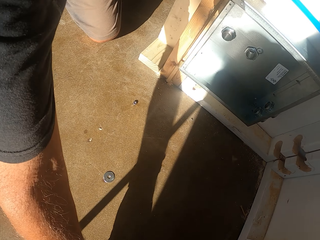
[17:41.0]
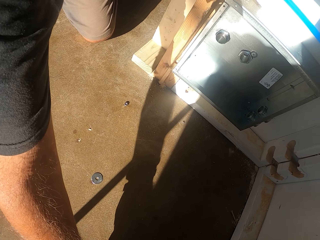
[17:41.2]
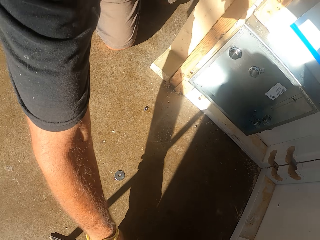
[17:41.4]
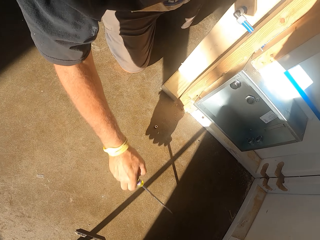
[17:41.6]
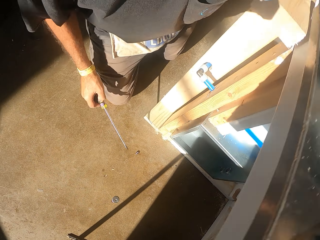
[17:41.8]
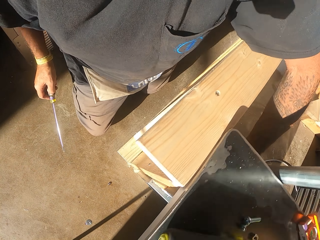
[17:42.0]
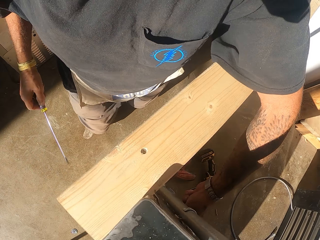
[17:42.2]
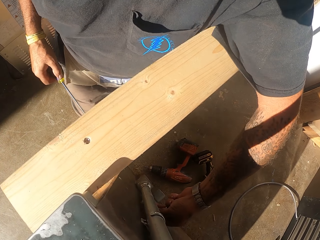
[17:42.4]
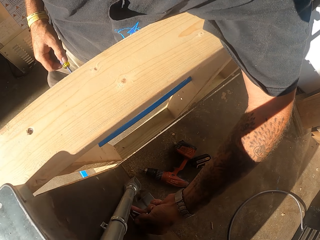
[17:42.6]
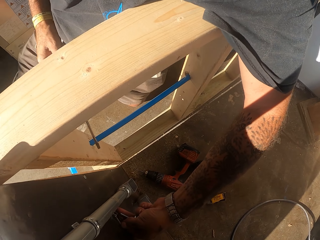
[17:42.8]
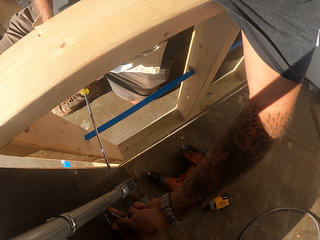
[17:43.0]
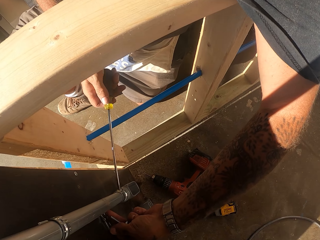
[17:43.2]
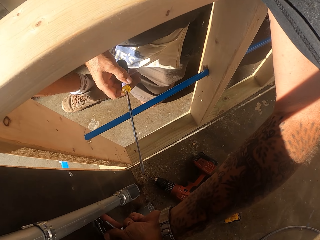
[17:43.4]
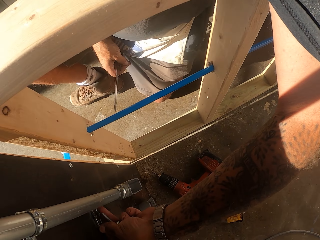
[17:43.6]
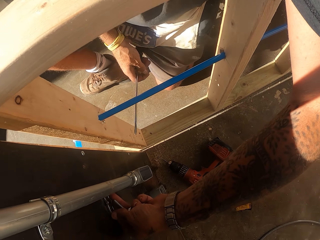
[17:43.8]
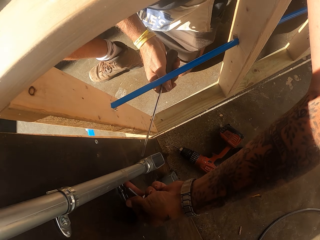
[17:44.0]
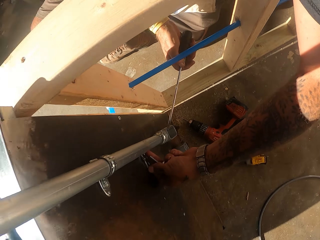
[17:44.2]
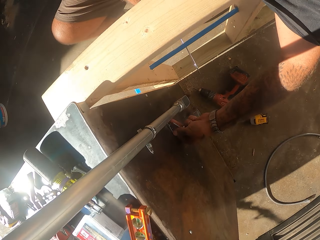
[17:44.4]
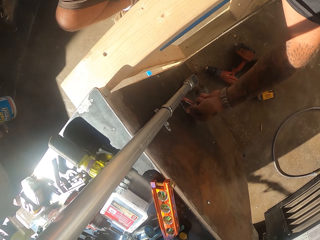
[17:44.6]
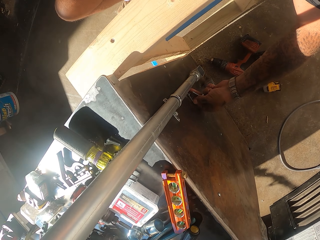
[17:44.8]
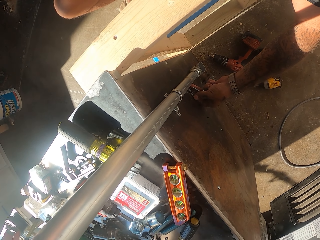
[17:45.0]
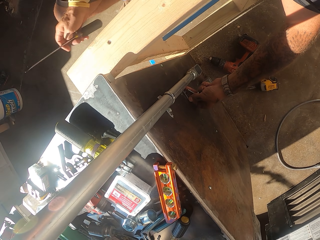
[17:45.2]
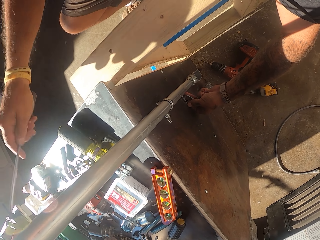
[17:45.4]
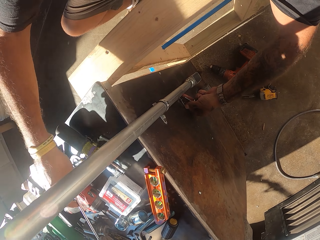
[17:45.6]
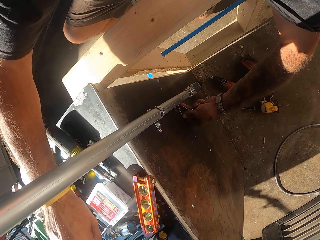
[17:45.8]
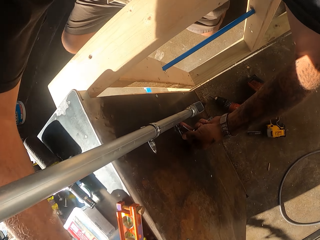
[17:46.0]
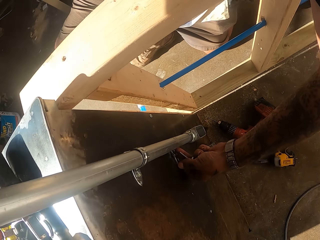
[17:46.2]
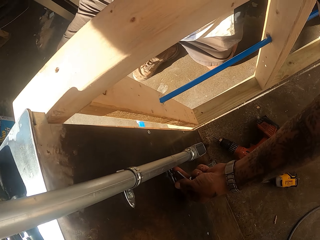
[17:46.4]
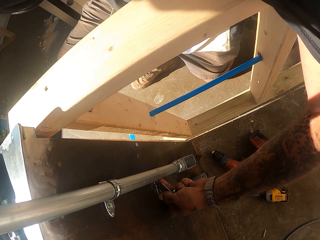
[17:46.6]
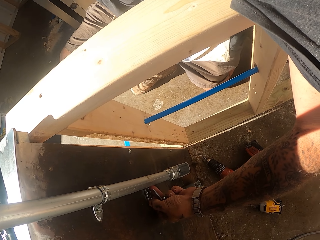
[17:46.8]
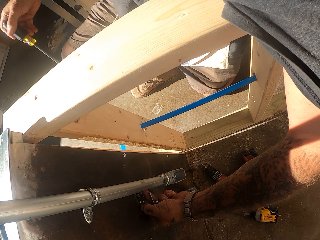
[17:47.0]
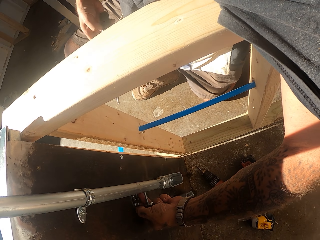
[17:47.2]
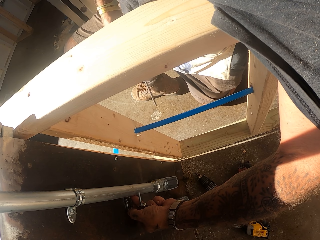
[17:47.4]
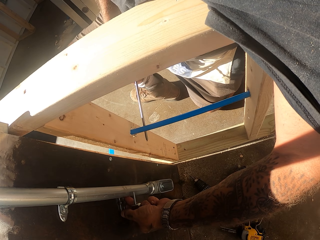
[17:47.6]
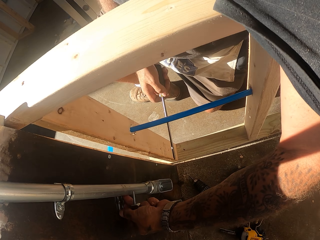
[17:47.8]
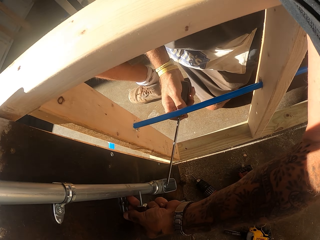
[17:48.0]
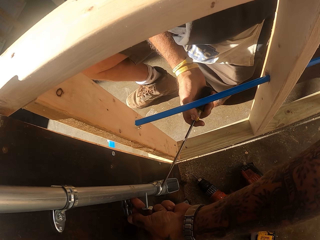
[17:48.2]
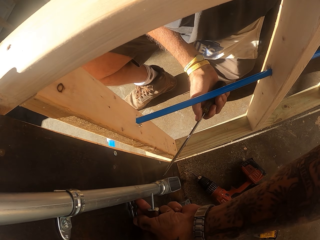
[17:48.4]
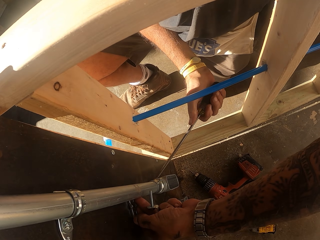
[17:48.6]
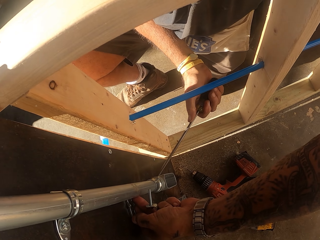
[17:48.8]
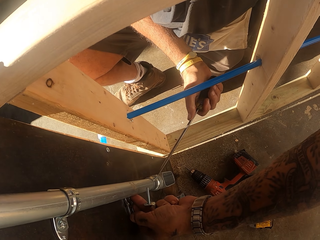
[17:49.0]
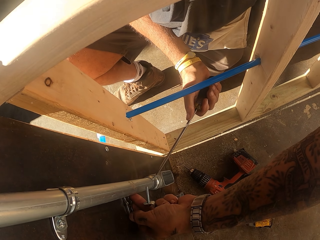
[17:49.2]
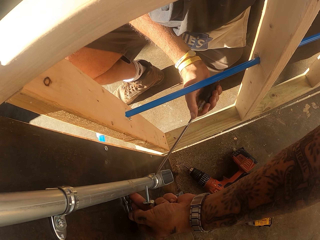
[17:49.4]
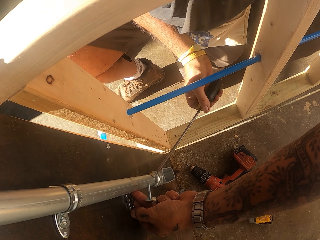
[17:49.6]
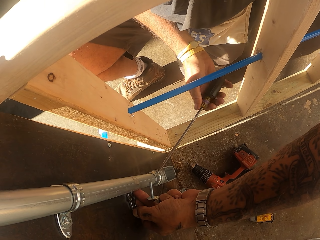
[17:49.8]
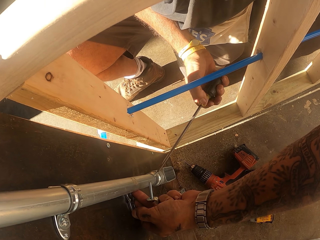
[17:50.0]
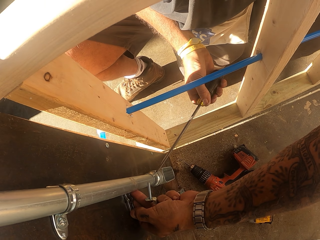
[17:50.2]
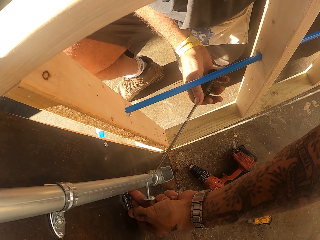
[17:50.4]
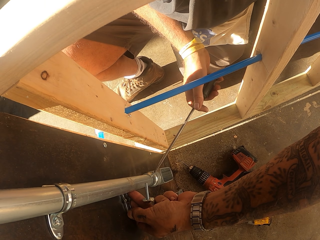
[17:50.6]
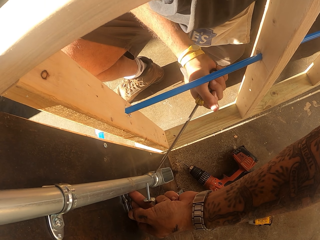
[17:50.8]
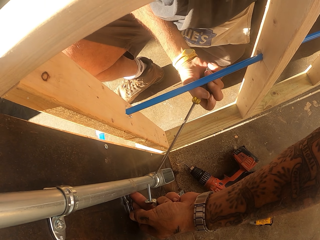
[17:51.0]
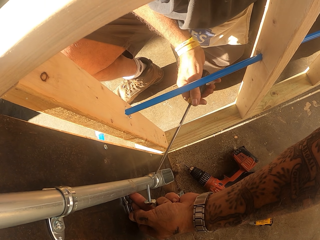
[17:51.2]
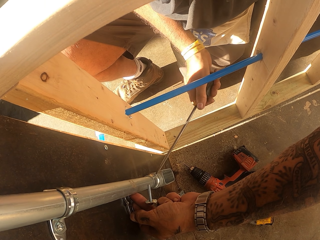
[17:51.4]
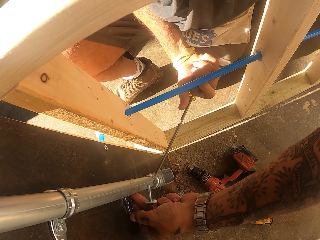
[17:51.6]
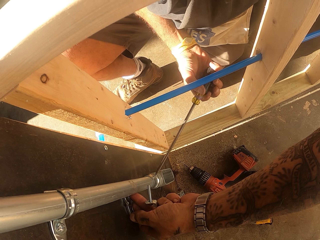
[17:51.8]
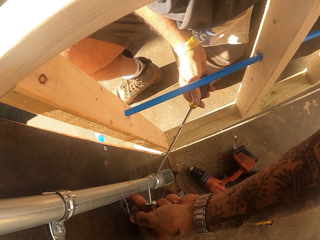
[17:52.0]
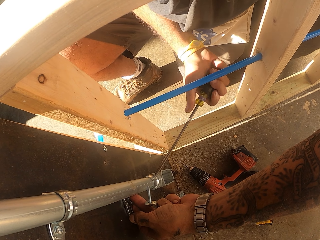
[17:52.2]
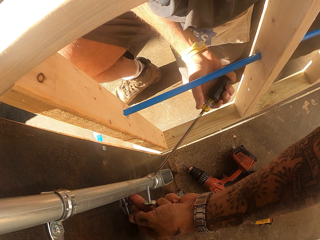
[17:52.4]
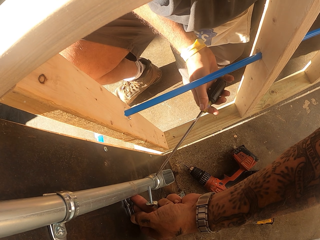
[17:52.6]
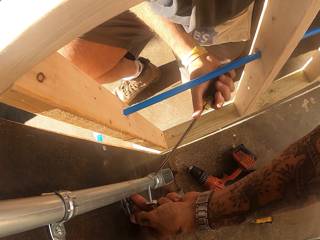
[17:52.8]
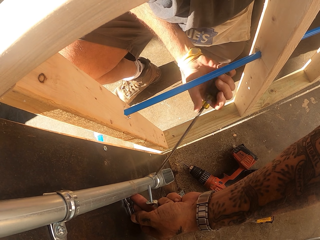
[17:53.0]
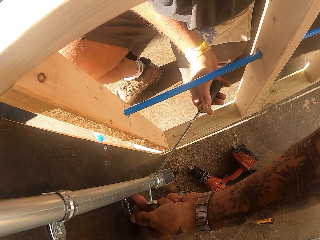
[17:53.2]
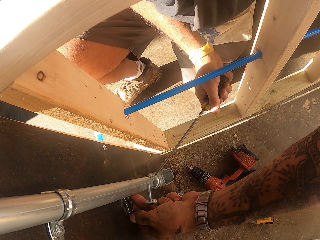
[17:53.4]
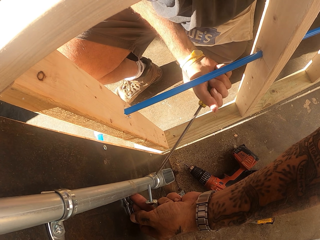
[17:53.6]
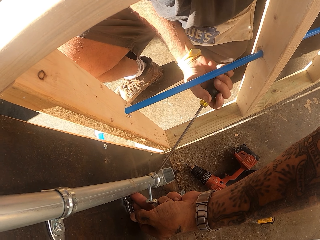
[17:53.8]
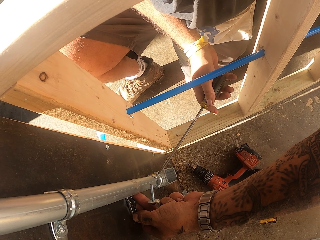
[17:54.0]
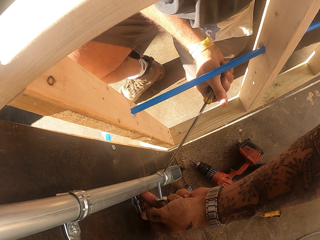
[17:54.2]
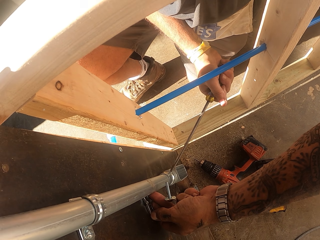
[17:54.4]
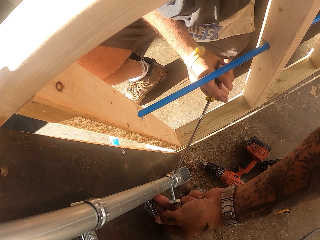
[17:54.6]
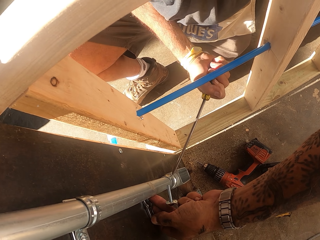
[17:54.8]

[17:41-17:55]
The camera wearer picks the screwdriver. They place down the screwdriver. They tighten the screw with the screwdriver.

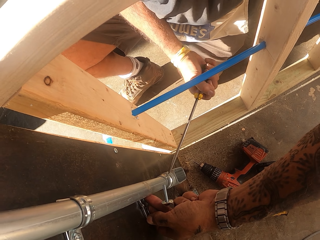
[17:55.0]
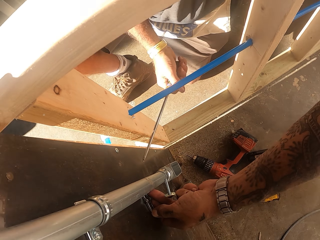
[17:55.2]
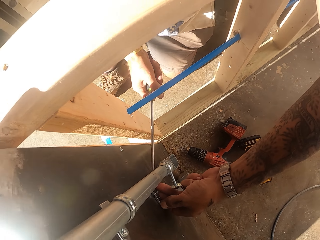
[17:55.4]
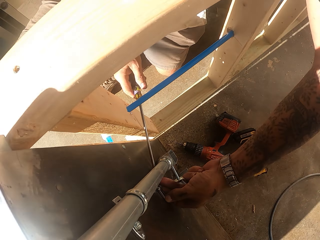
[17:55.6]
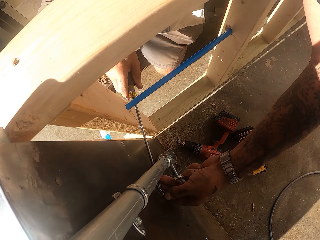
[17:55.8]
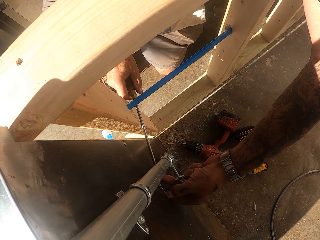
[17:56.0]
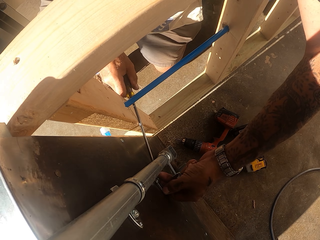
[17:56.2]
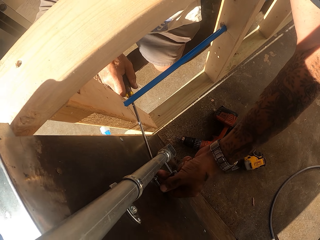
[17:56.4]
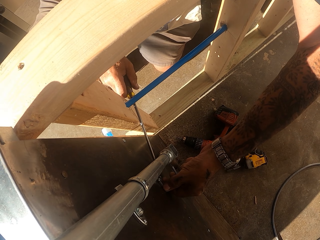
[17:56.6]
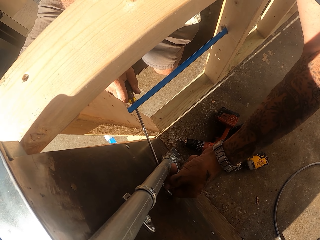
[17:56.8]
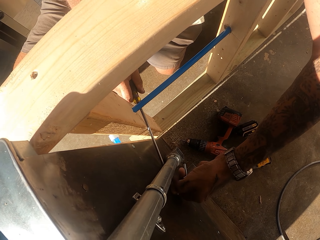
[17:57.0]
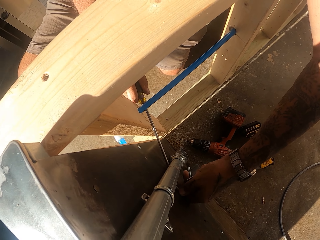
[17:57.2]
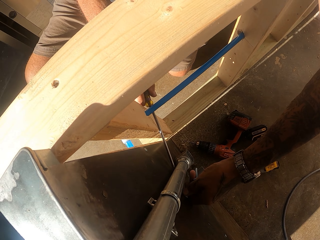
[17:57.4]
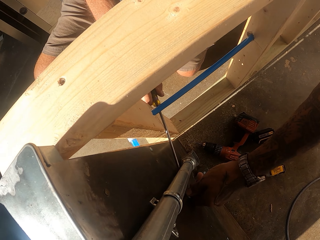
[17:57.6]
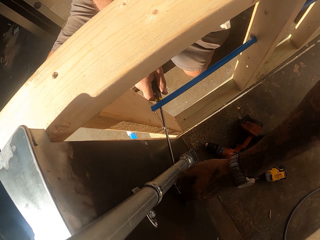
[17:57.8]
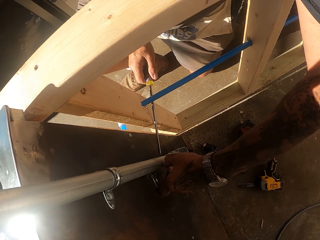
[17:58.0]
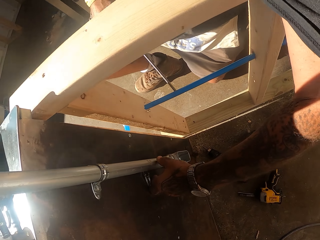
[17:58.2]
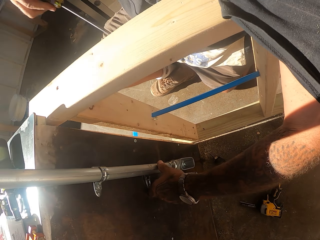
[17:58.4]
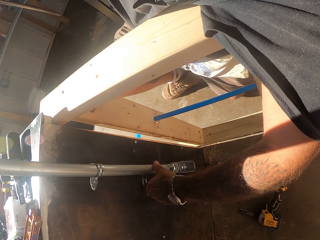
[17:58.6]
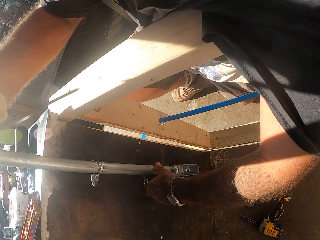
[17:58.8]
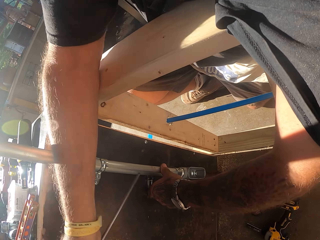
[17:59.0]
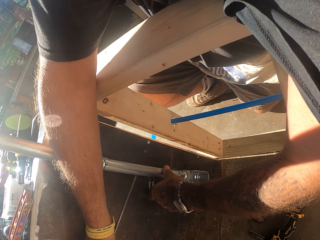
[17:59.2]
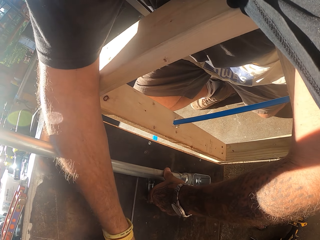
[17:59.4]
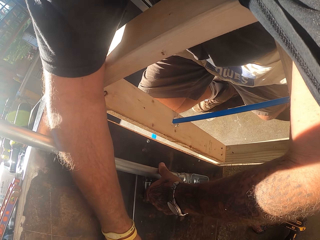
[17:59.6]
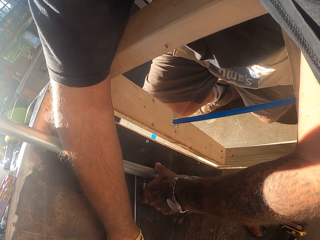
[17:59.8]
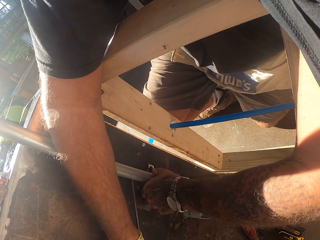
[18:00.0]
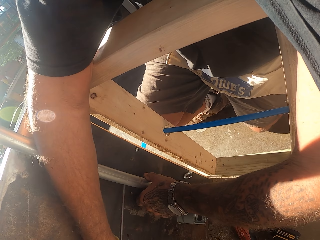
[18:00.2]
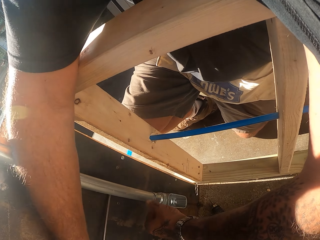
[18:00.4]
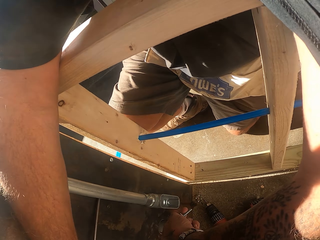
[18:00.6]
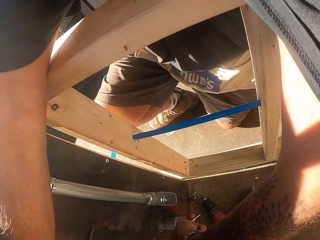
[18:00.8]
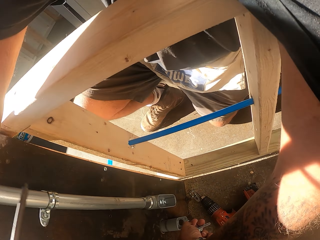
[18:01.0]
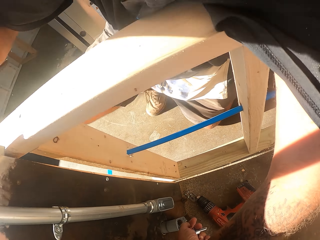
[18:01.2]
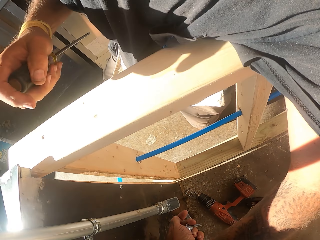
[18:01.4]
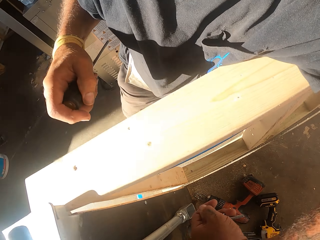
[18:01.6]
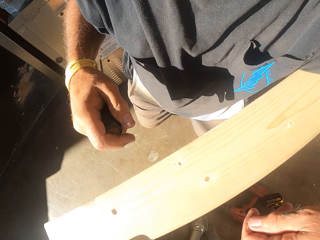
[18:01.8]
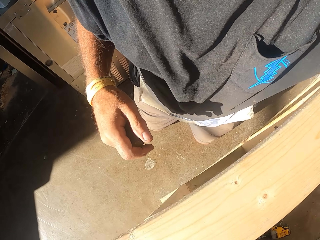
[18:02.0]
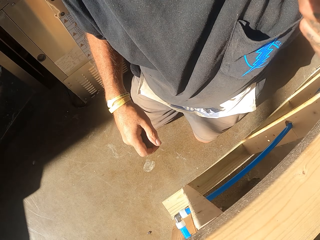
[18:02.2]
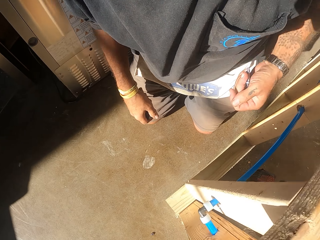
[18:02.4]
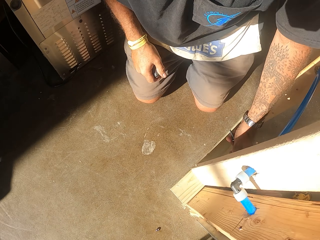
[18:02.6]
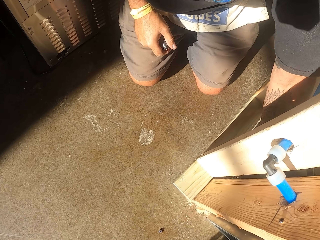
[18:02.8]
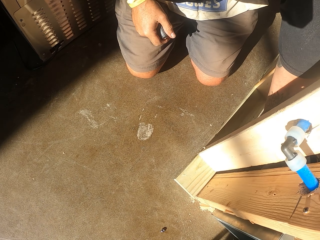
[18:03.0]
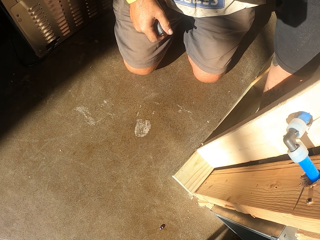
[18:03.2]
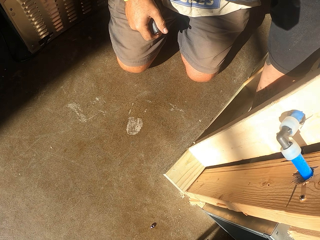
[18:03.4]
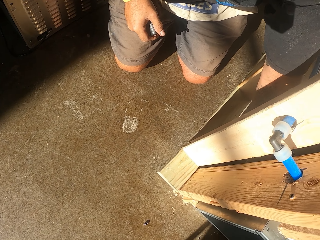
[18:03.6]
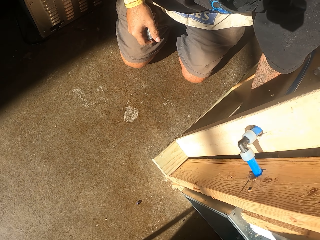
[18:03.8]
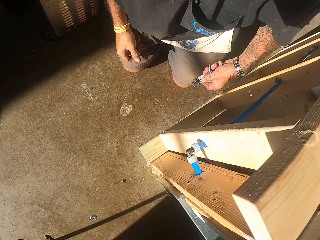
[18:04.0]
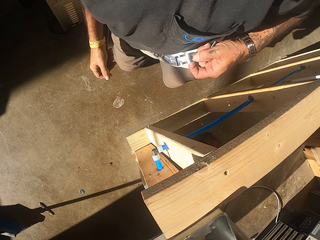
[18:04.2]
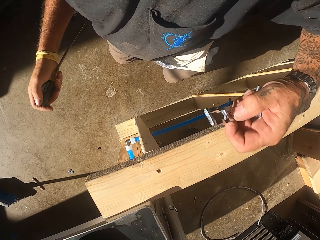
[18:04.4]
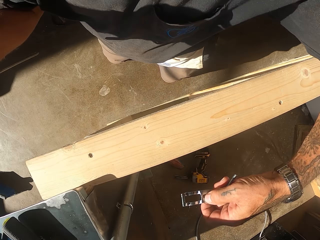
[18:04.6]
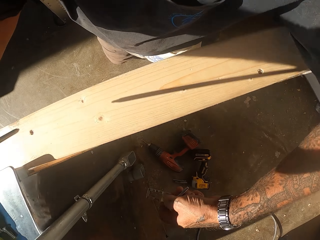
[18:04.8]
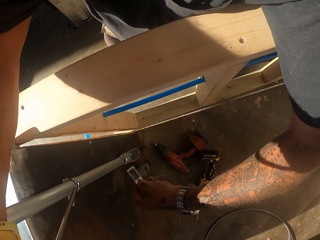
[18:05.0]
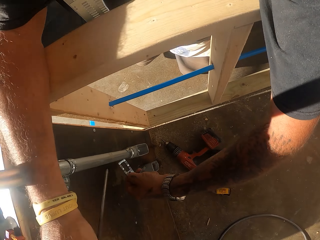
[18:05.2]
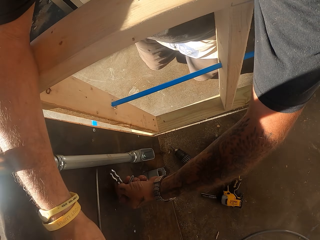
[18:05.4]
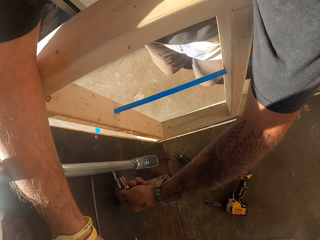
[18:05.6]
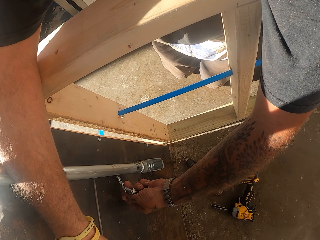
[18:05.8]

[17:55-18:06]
The camera wearer removes the pipe holder from the pipe. They look around. They pick the pipe holder.
